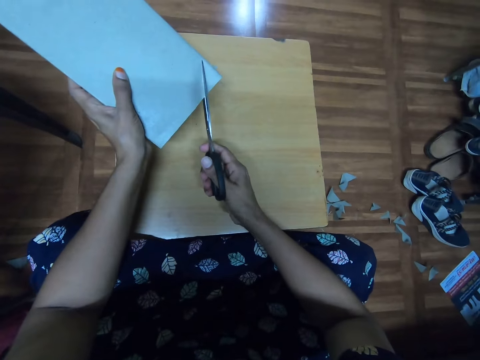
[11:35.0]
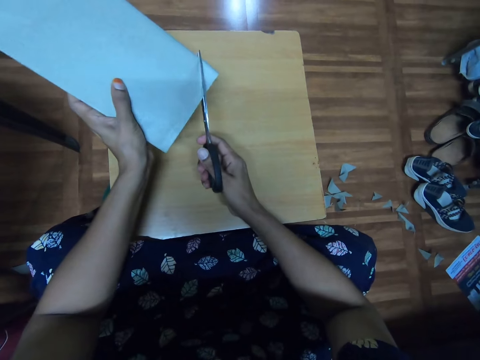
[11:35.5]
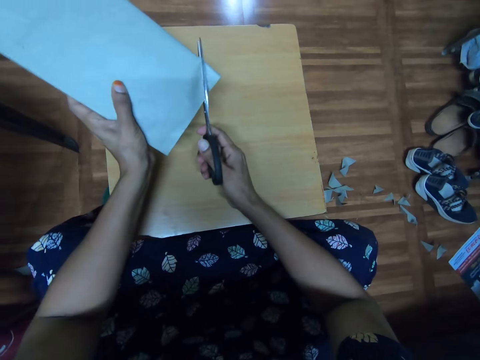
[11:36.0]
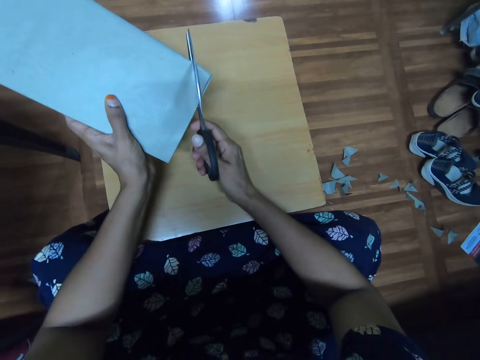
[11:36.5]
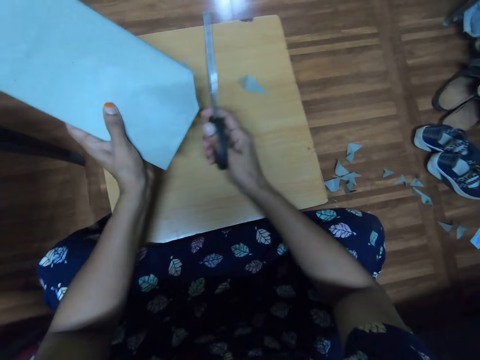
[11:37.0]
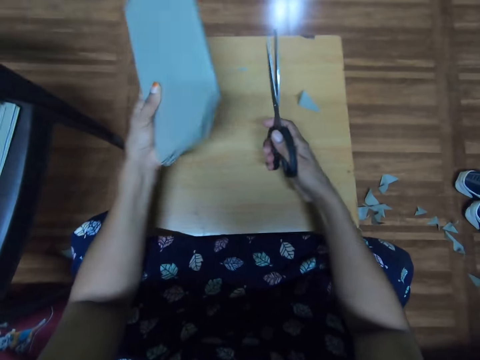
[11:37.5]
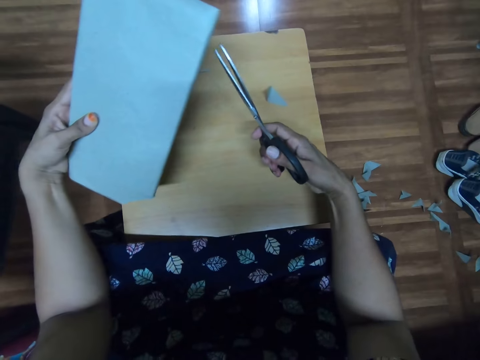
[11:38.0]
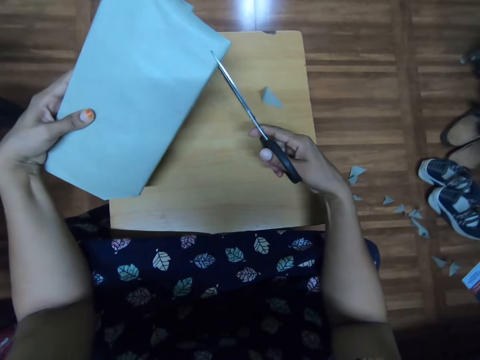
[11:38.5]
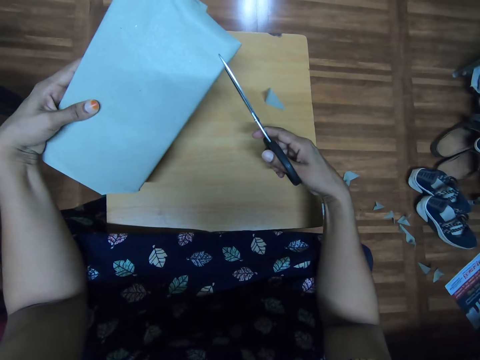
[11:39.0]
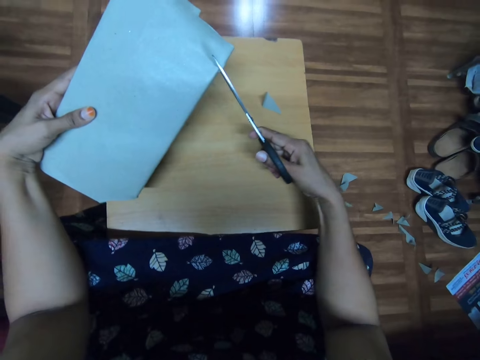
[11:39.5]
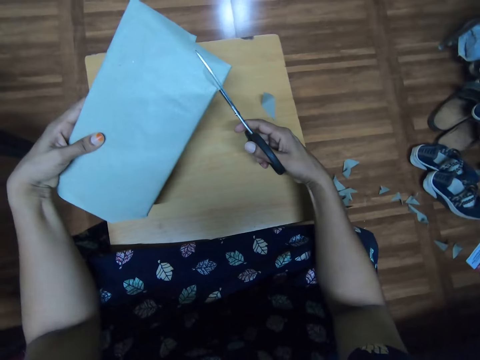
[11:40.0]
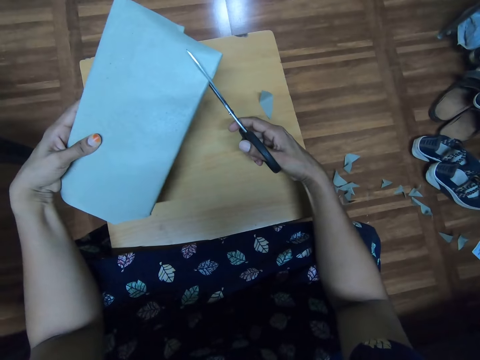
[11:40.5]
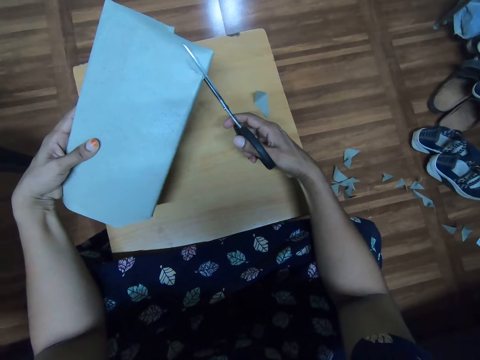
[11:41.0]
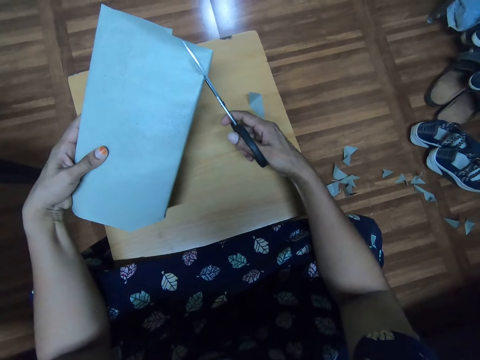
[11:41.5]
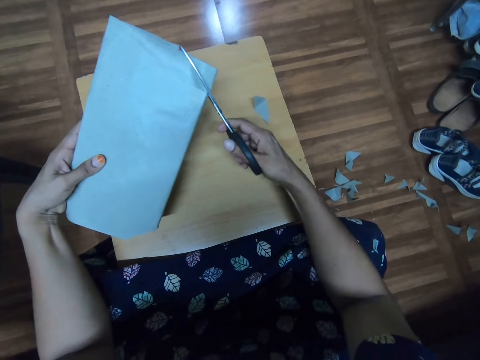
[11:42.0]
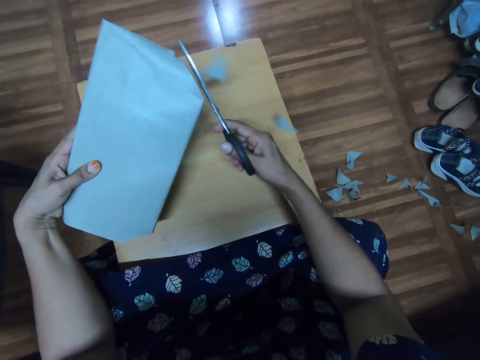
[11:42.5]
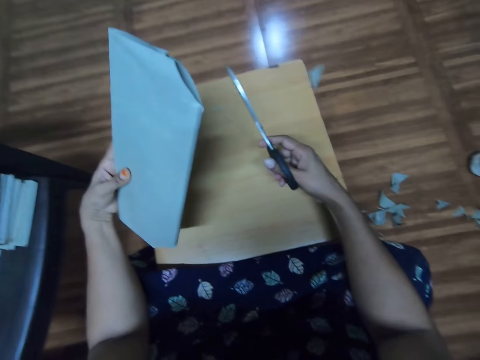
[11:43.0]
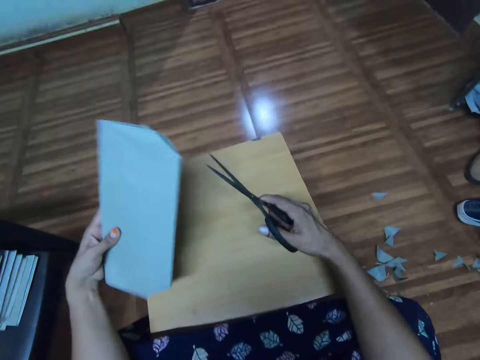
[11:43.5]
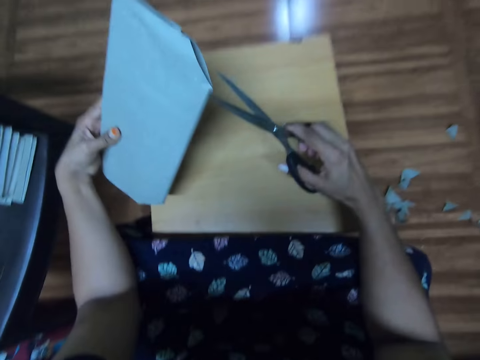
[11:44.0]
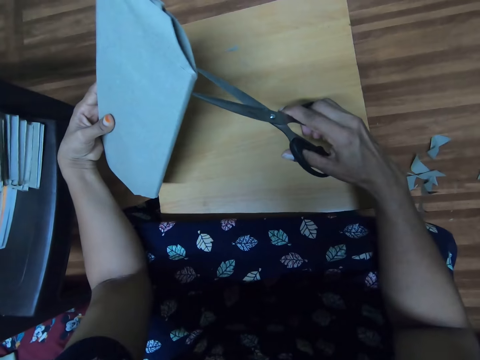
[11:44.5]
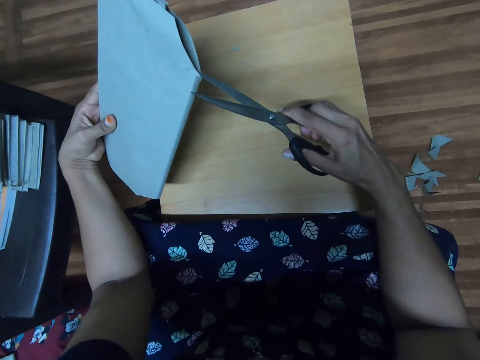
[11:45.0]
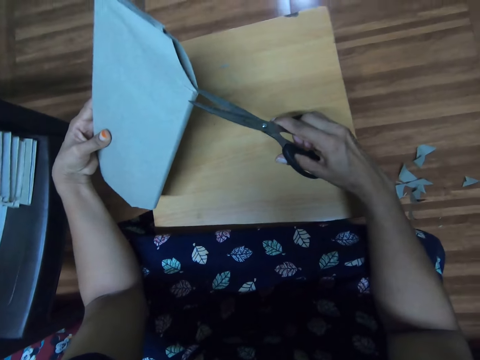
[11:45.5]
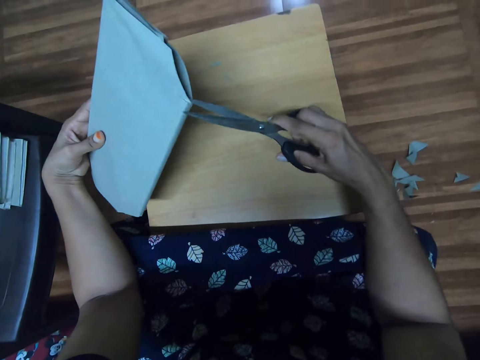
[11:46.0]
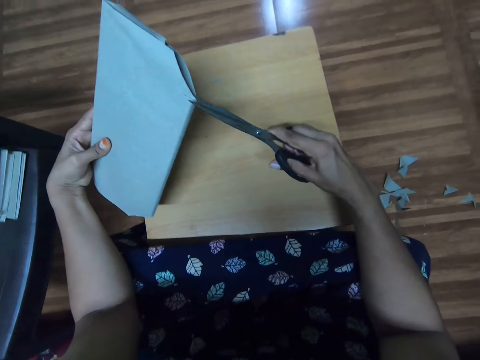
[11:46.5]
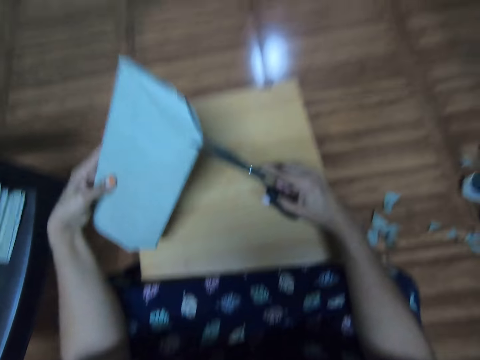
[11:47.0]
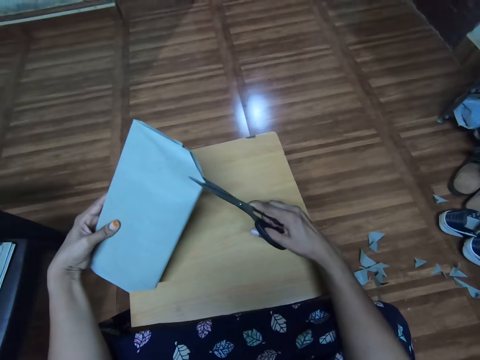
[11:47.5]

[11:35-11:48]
The camera wearer cuts a paper cover with scissors. She flips a book on her hand. She cuts the paper cover with the scissors. She looks around a room. She cuts the paper cover with the scissors.

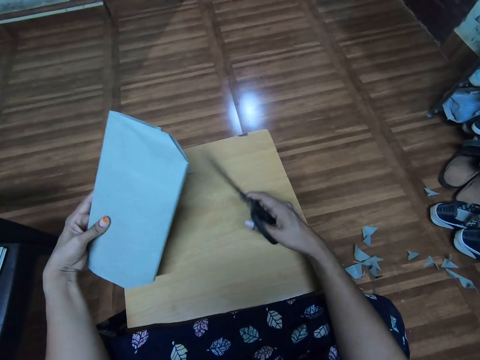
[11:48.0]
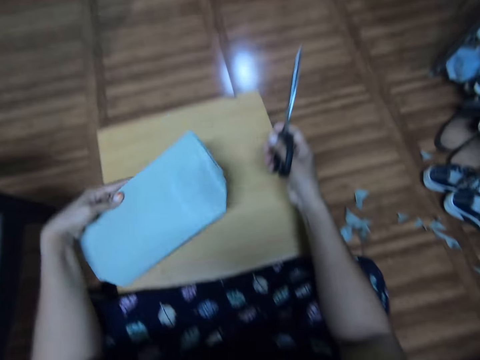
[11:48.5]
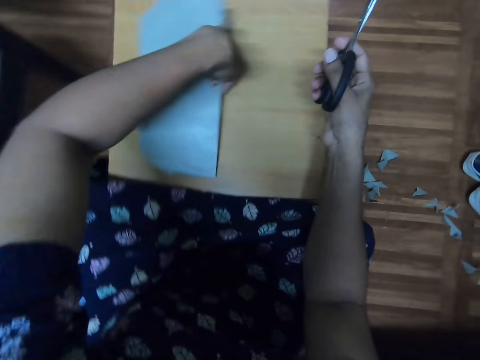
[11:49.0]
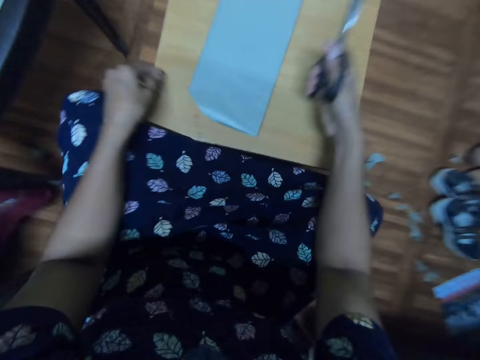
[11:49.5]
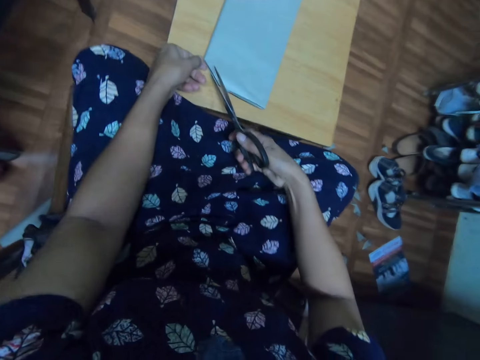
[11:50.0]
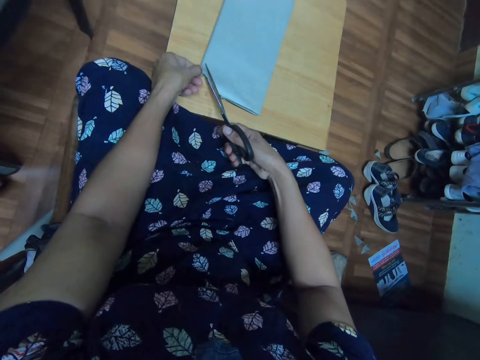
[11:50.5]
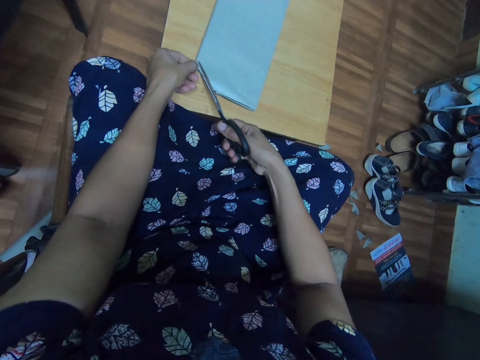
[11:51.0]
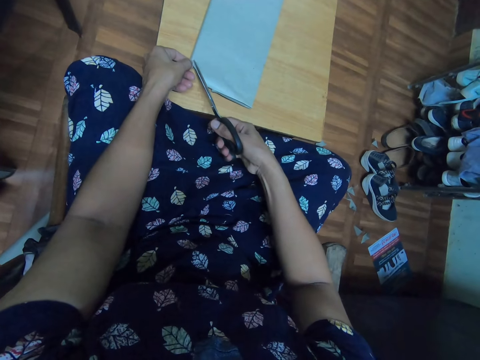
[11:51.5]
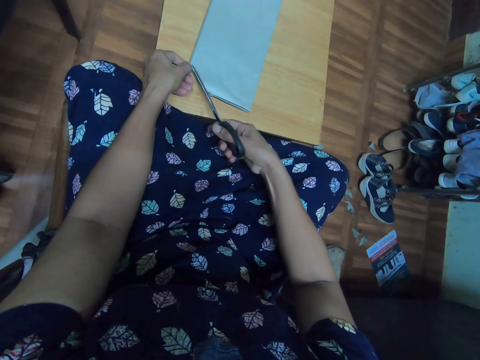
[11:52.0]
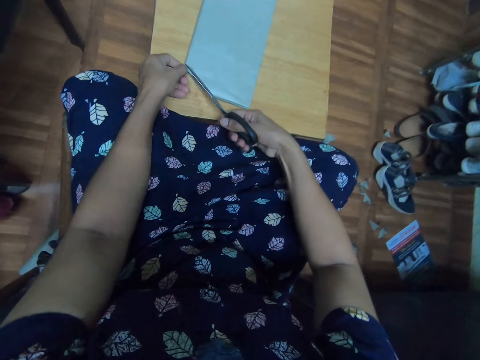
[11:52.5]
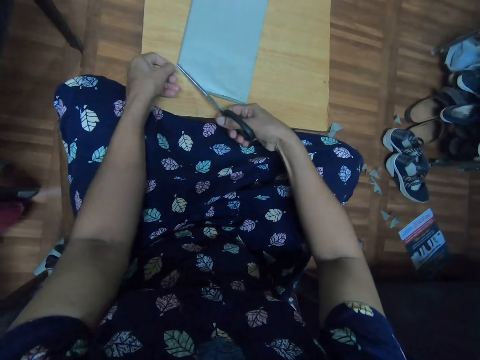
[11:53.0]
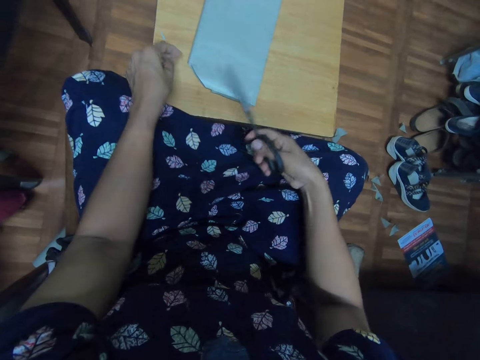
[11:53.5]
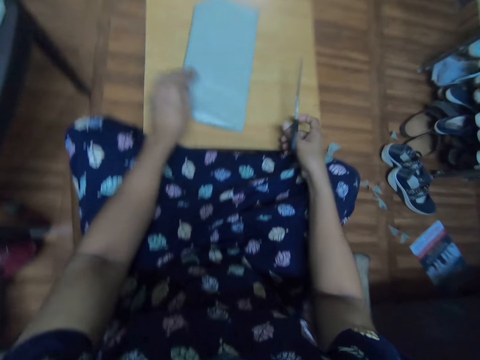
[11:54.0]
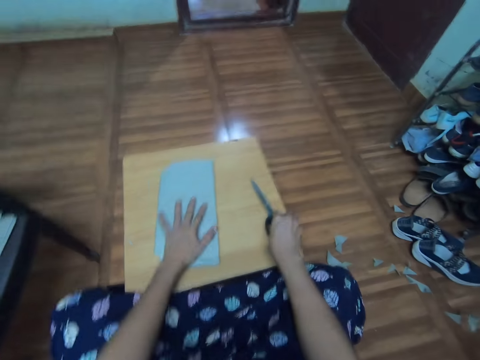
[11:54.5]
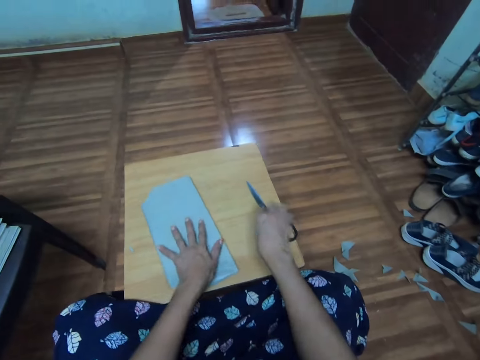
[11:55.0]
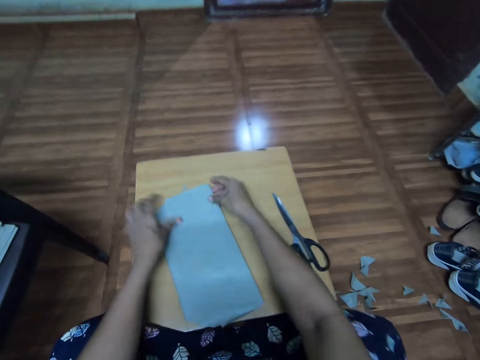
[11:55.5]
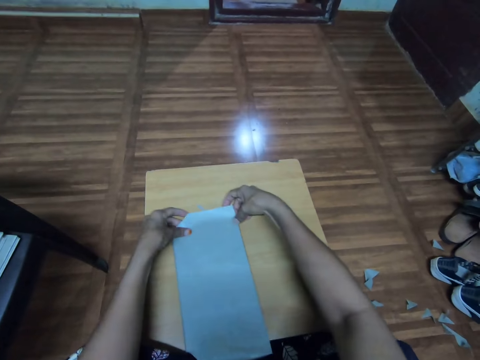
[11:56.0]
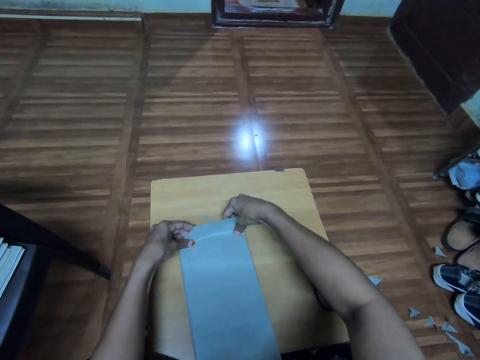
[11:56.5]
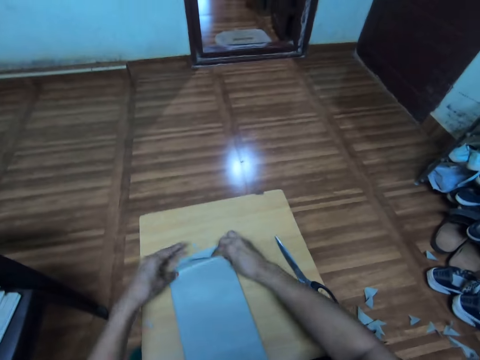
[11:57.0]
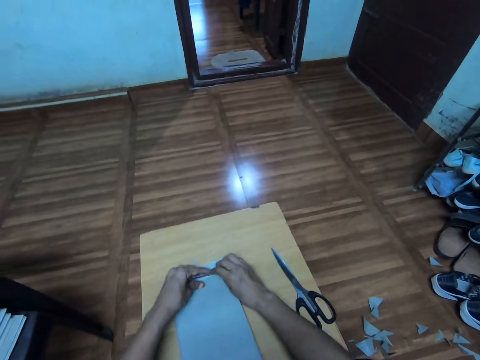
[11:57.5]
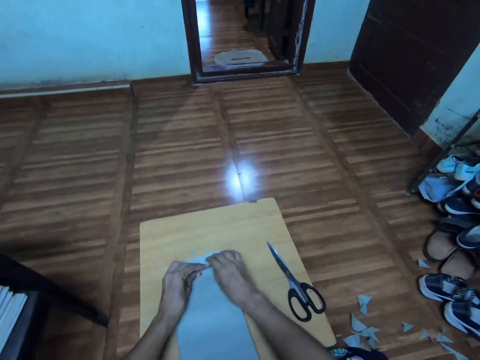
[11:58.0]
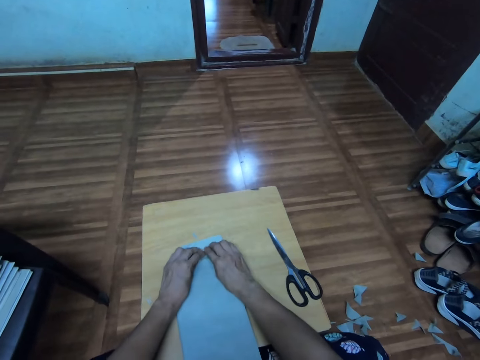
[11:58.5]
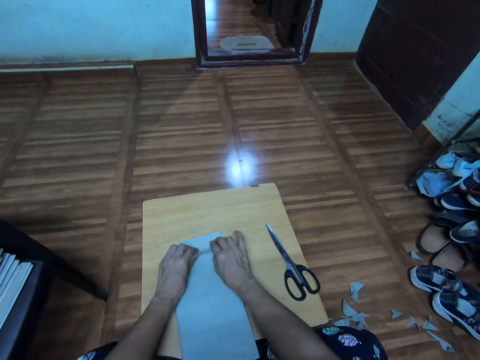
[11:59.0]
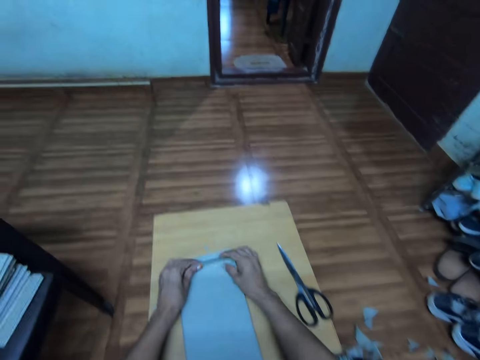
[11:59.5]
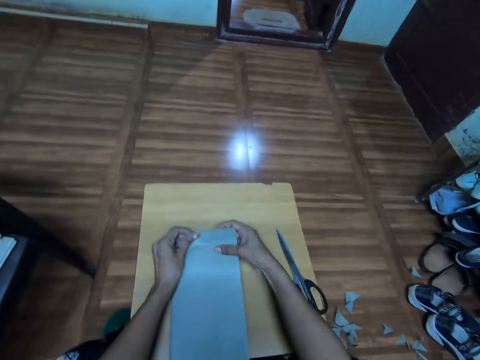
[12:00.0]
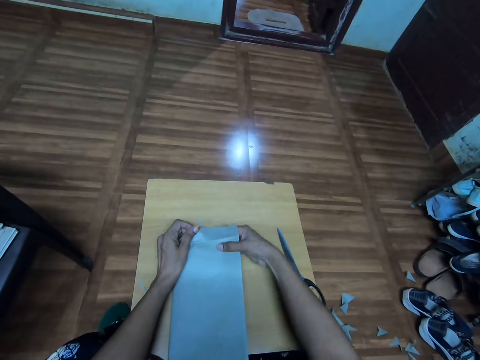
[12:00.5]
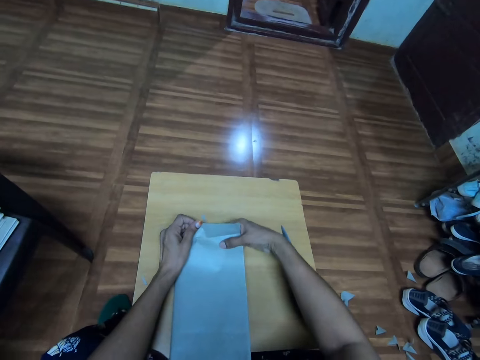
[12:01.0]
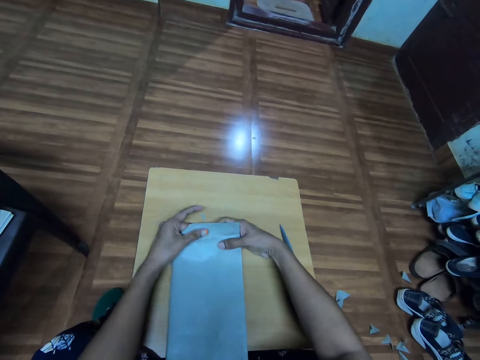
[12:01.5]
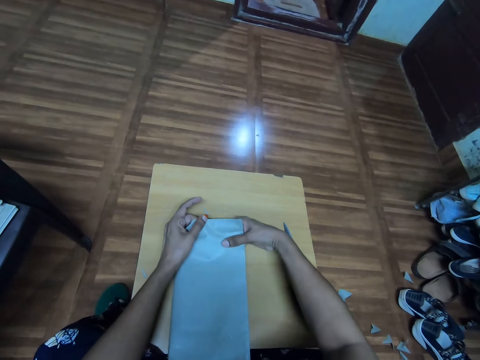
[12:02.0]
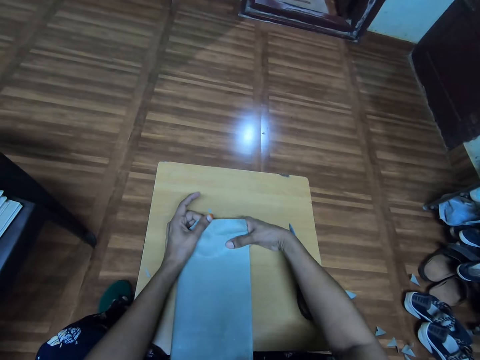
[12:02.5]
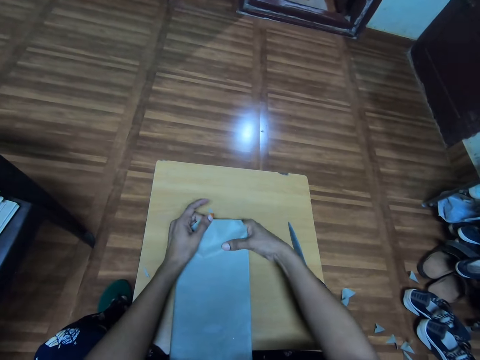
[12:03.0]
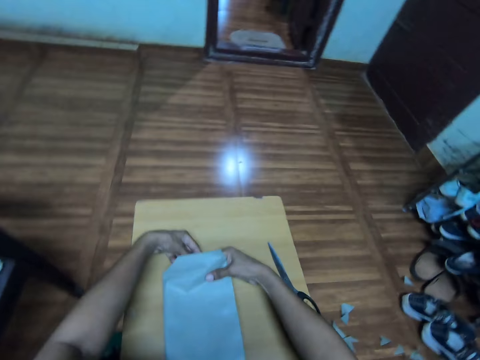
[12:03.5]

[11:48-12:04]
The camera wearer puts a book on the stool. They cut a paper cover with scissors. They throw the paper cover on the floor. They drop the scissors on the stool. They fold the paper cover. They adjust the paper cover on the book.
